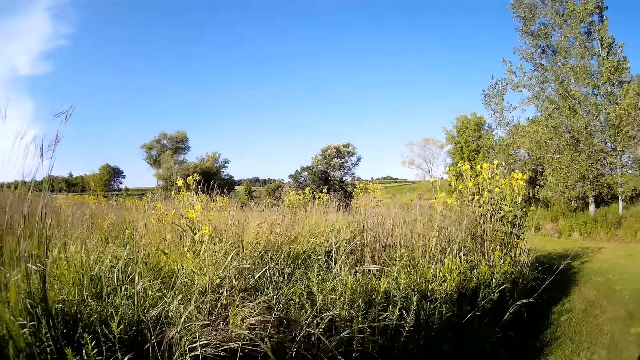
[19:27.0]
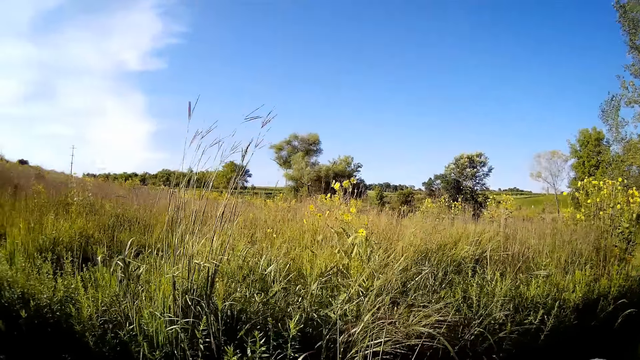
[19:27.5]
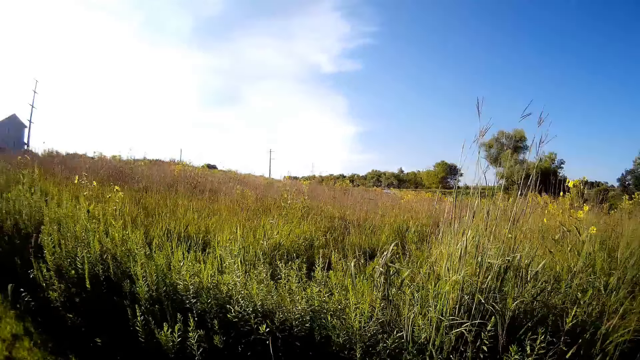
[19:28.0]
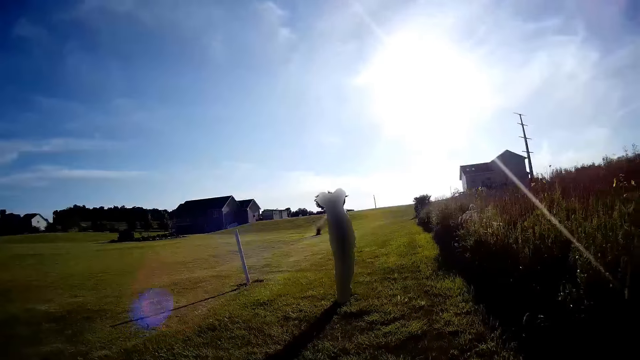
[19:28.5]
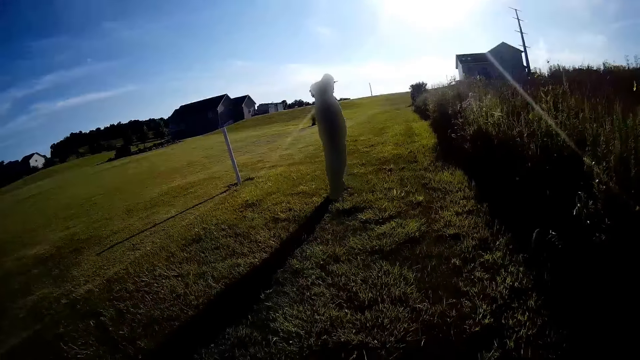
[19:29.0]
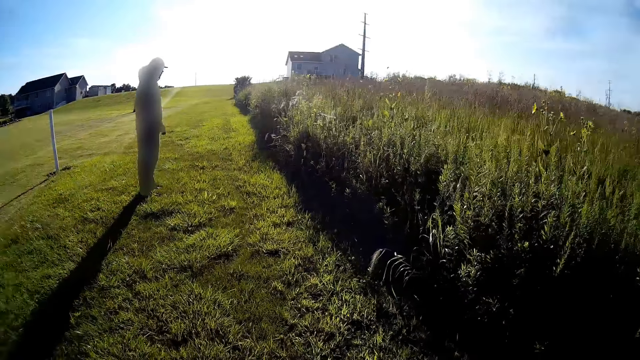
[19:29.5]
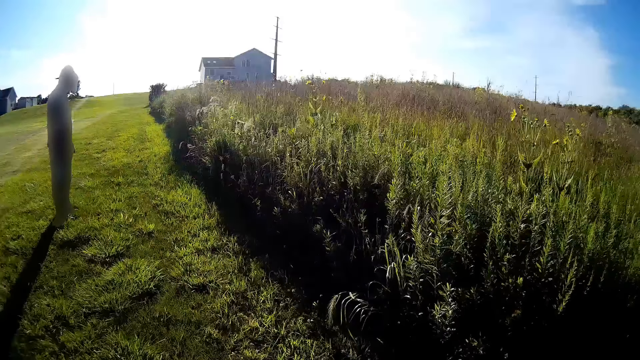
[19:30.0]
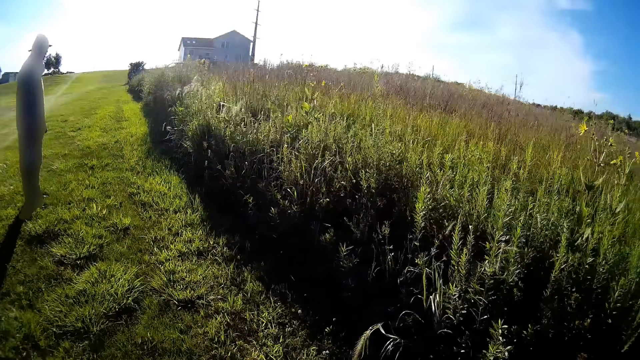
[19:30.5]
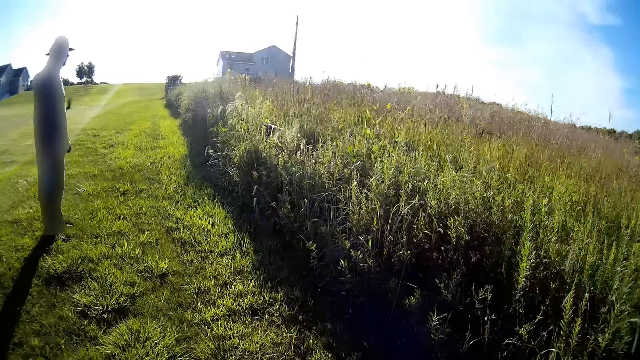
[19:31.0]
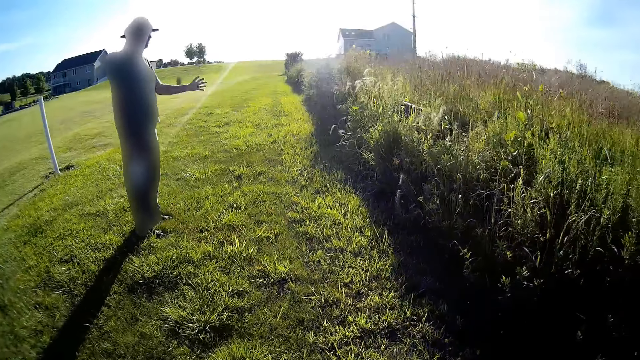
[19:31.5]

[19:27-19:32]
The camera wearer dialogues with a man.

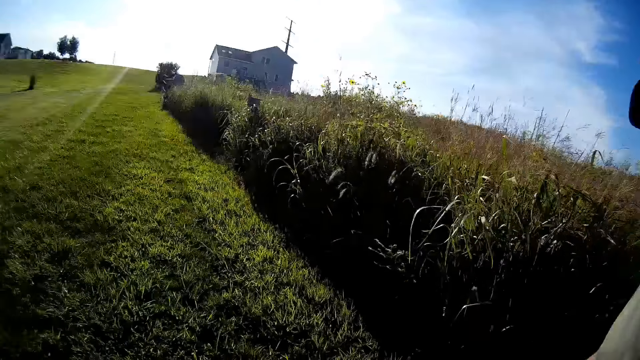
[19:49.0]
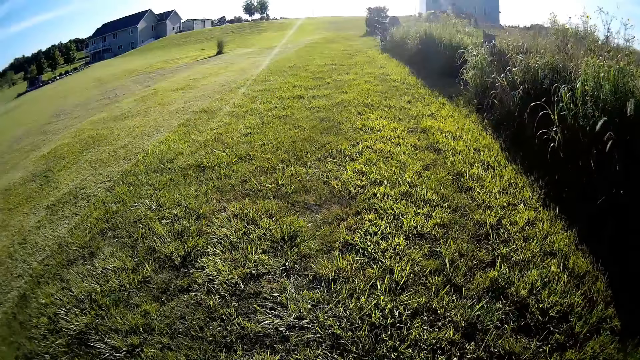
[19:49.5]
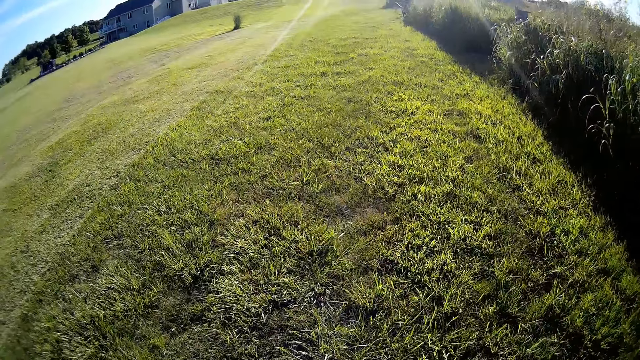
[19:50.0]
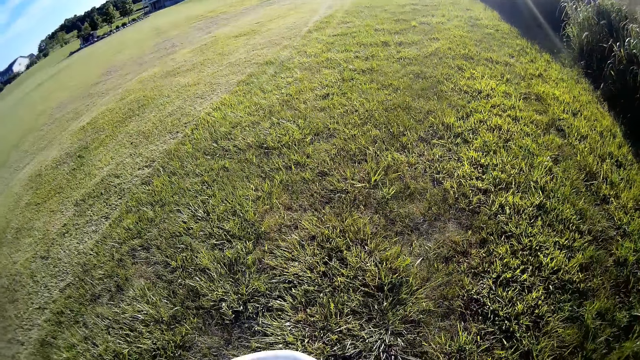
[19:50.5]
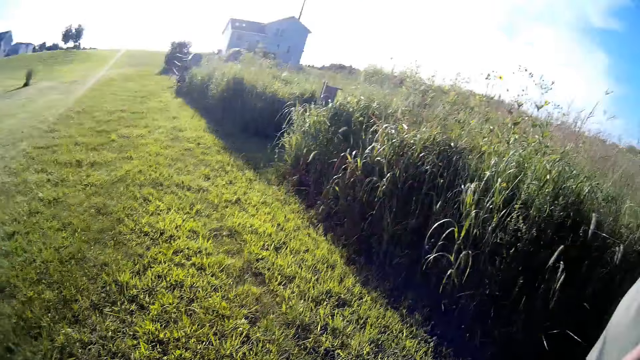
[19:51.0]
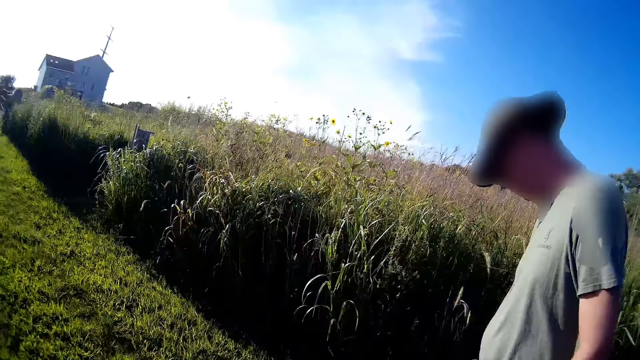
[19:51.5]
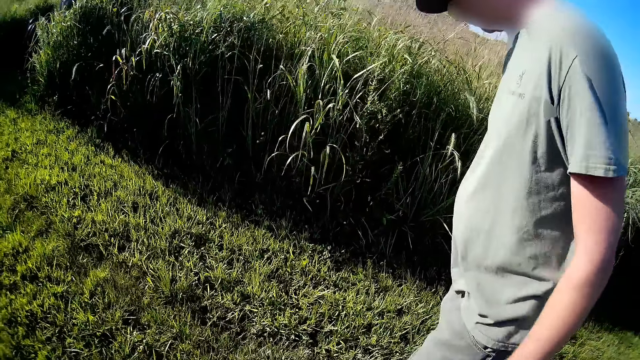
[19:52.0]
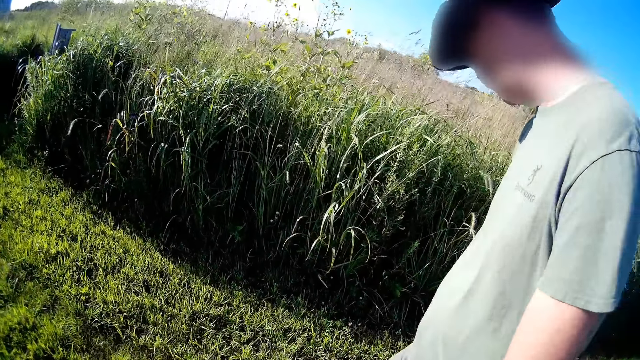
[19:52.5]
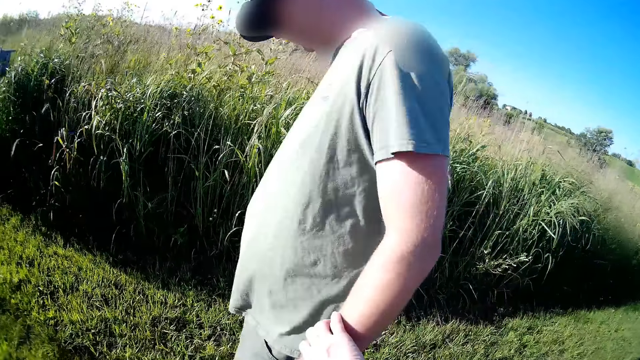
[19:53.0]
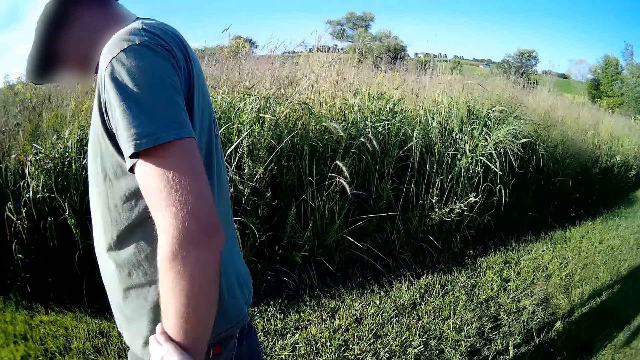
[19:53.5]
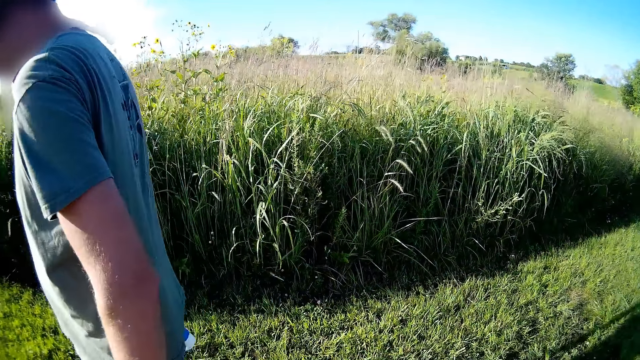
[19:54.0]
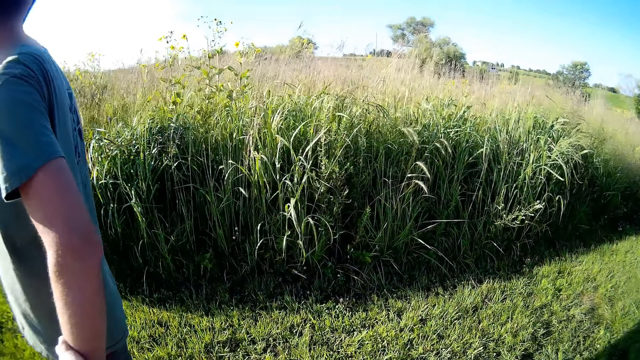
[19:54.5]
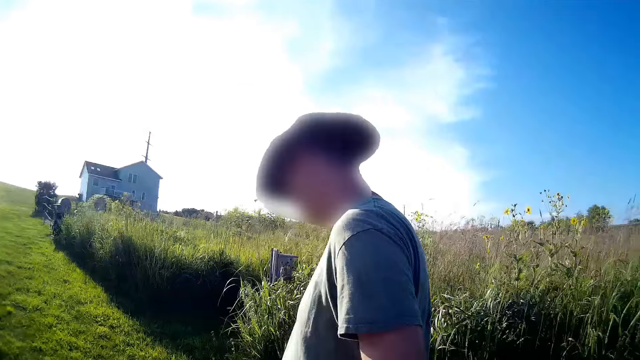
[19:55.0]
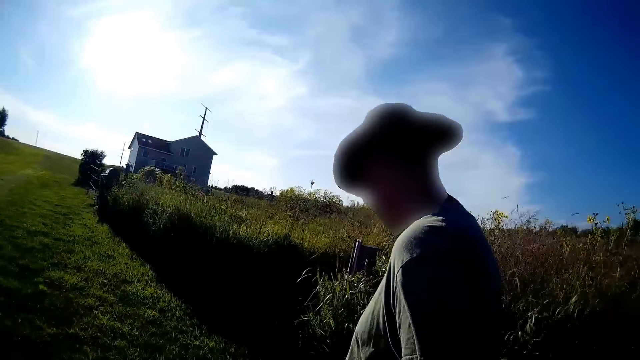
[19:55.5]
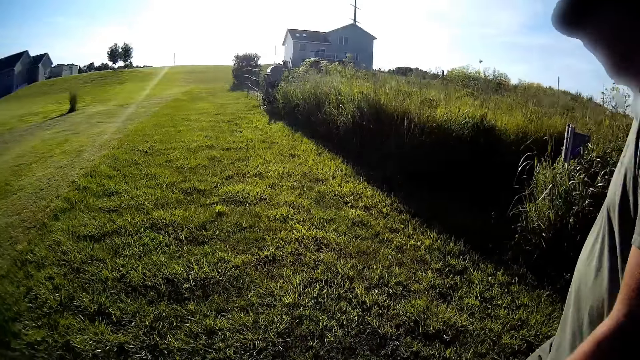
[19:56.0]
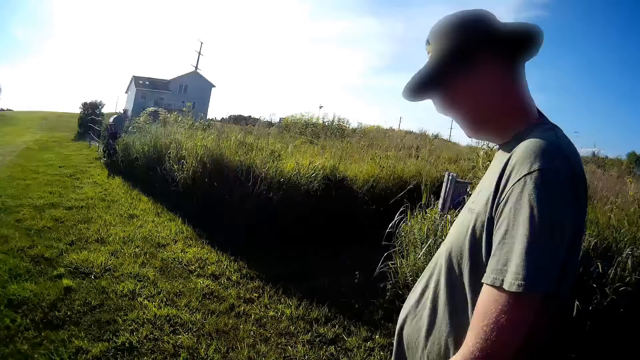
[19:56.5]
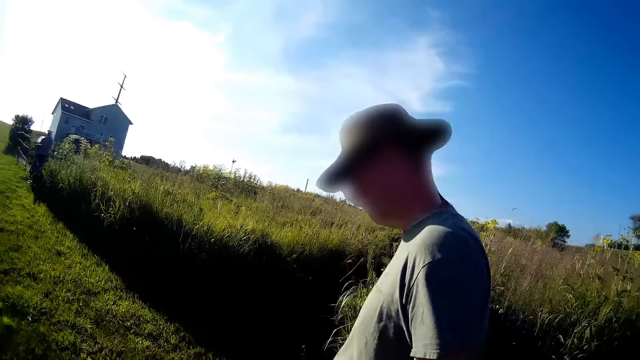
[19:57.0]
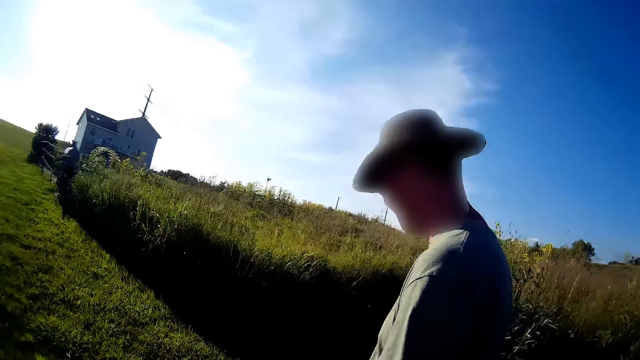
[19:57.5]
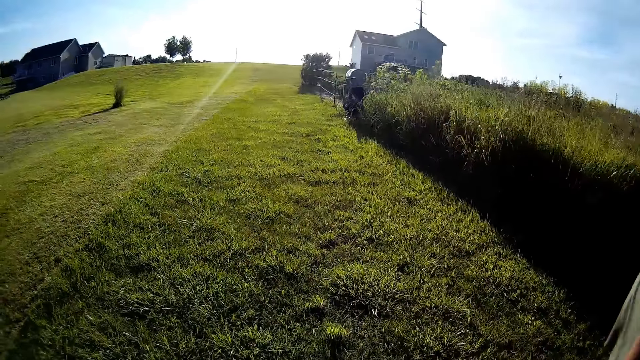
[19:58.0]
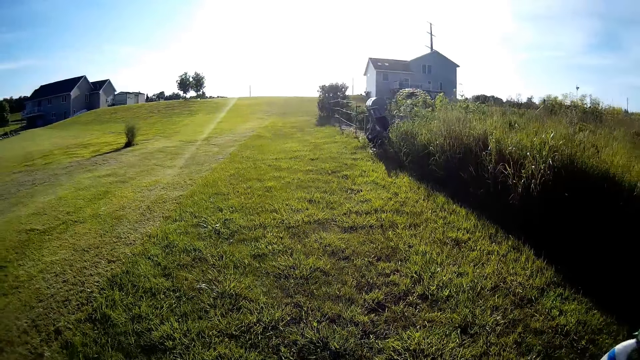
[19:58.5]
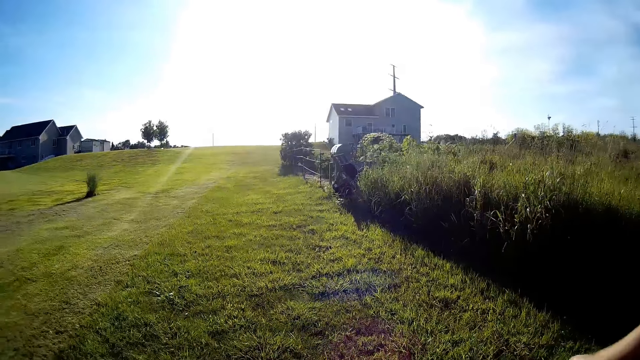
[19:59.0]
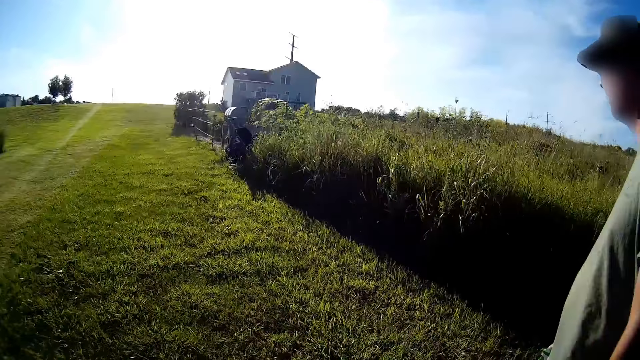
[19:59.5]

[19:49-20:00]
A man walks in the compound. The camera wearer walks in the compound. They dialogue with the man.

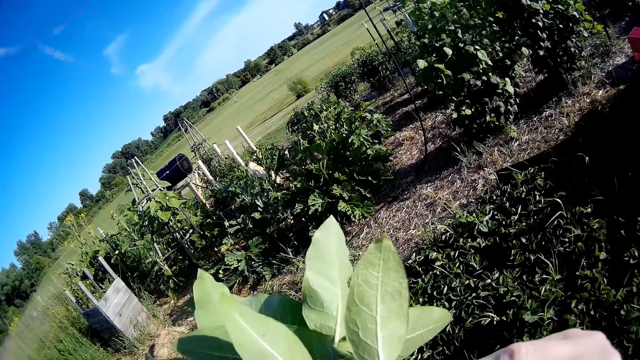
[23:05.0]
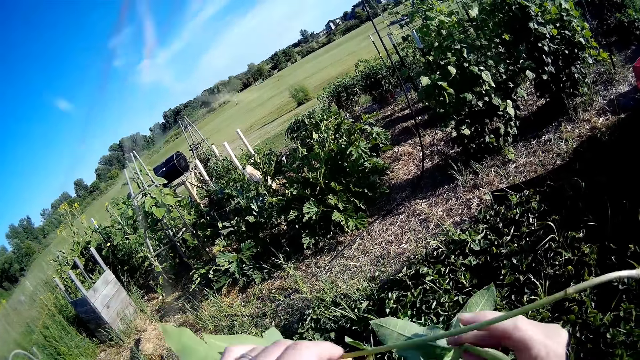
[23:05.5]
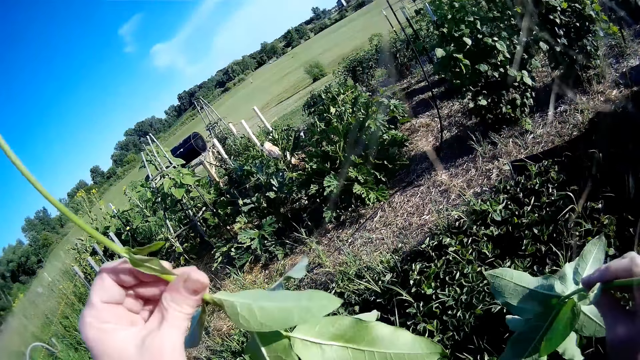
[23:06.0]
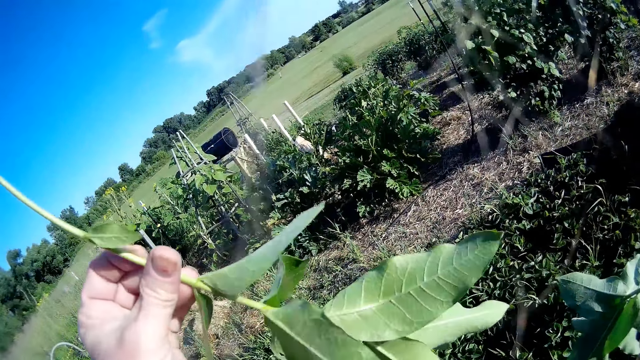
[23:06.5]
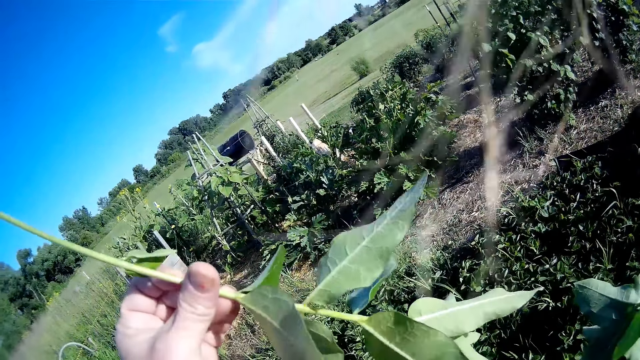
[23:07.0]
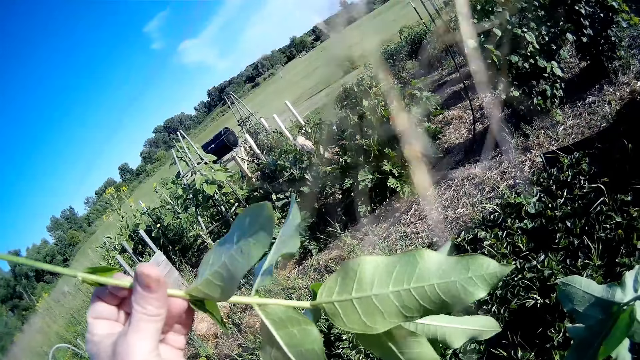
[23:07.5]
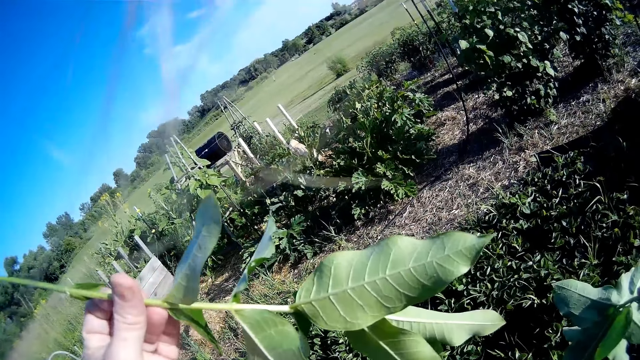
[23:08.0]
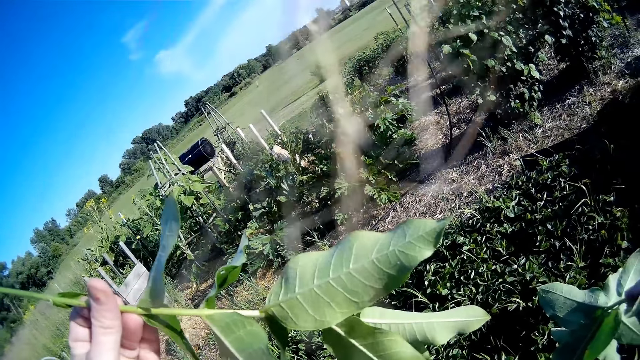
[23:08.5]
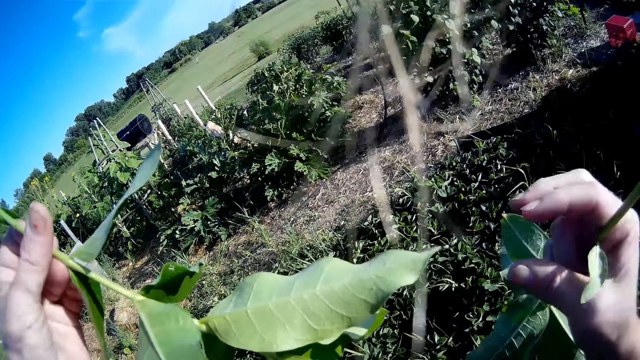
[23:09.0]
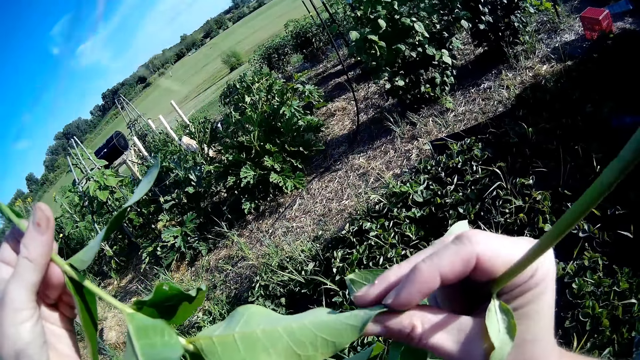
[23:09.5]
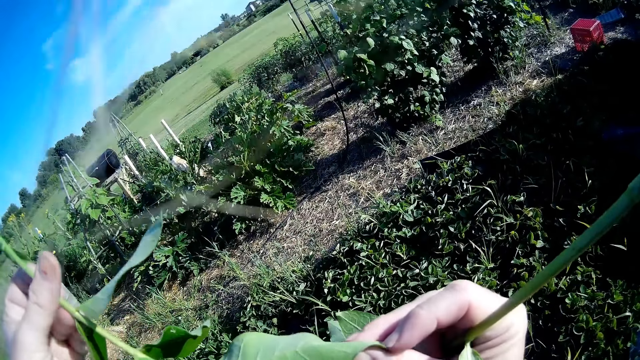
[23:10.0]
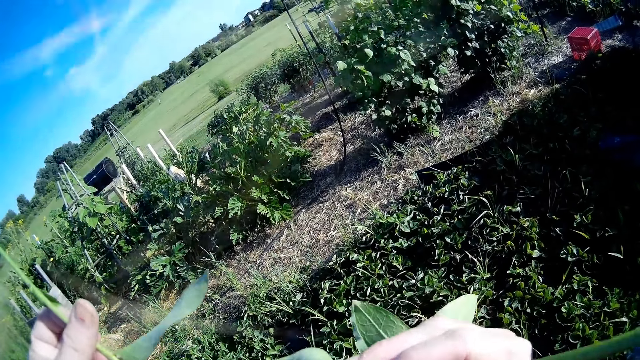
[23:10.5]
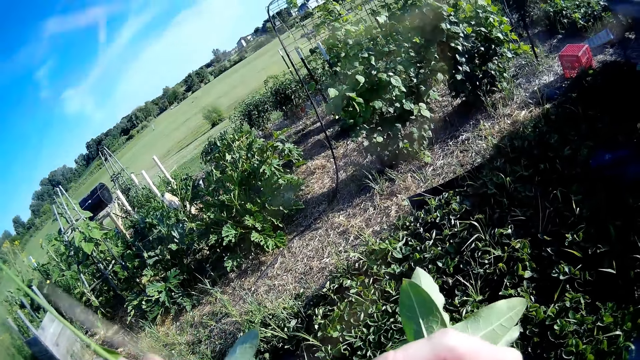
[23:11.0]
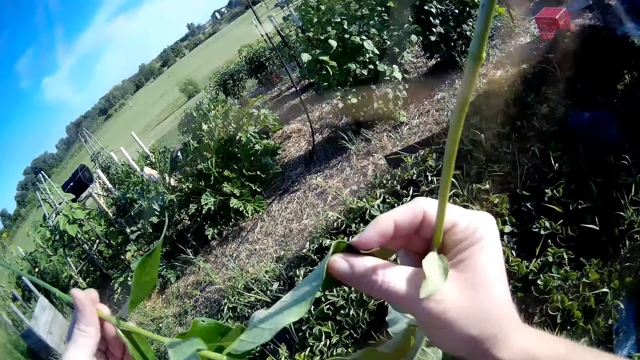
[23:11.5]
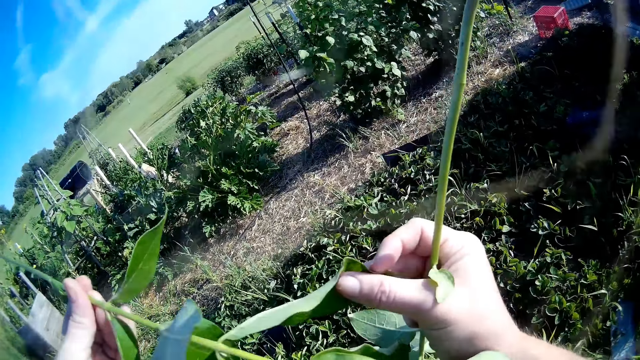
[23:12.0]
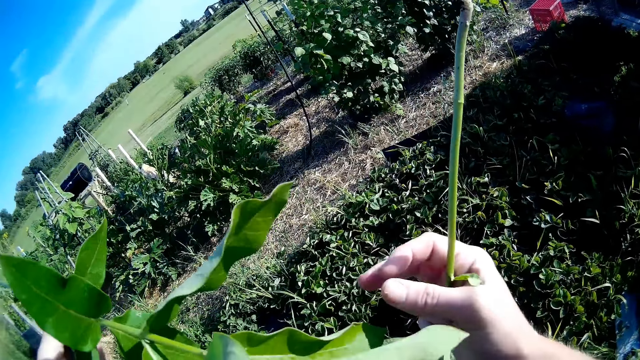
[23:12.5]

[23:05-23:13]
The camera wearer holds up a plant. They check the plant. They hold a leaf of the plant with the right hand.
